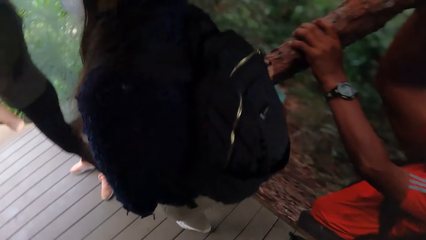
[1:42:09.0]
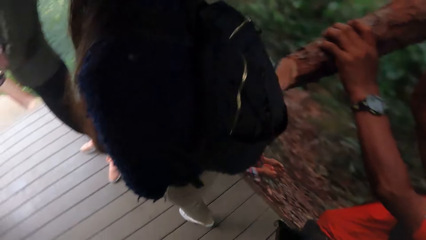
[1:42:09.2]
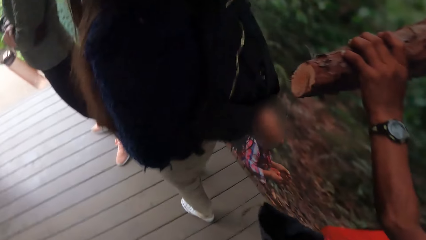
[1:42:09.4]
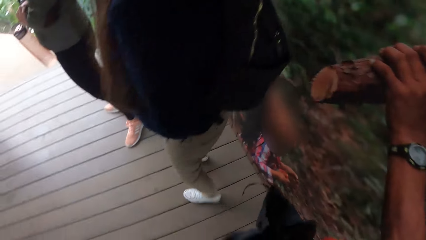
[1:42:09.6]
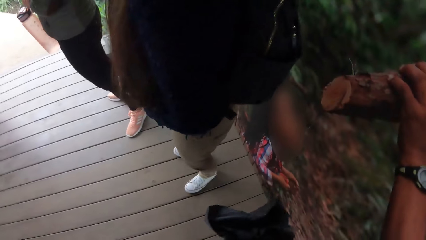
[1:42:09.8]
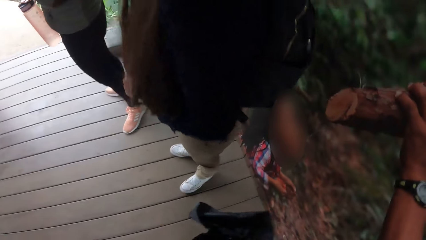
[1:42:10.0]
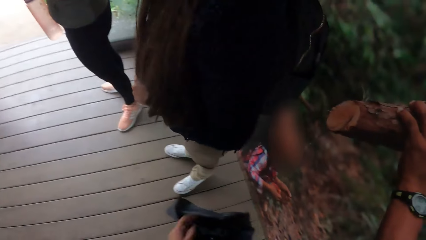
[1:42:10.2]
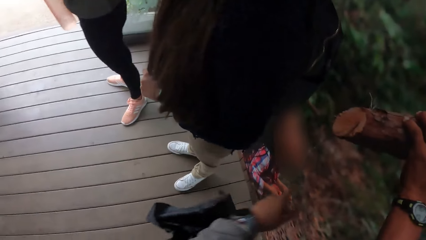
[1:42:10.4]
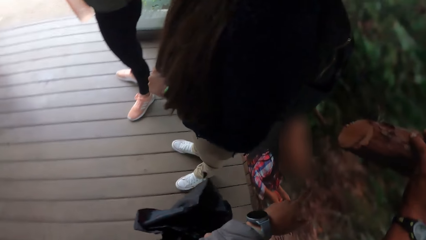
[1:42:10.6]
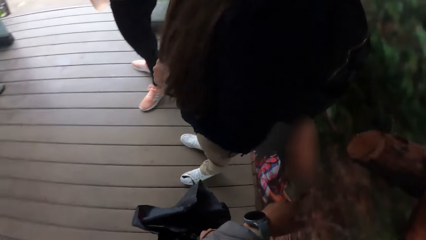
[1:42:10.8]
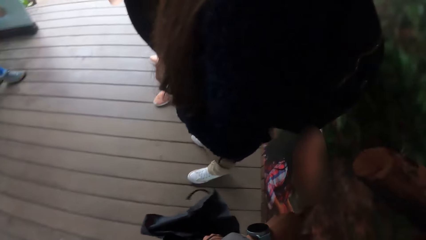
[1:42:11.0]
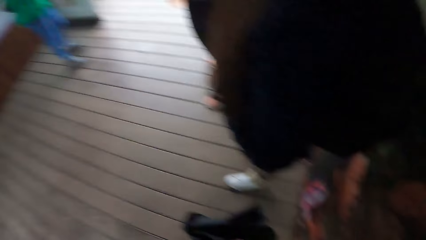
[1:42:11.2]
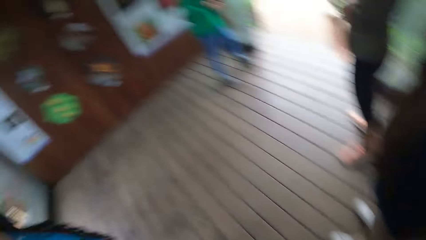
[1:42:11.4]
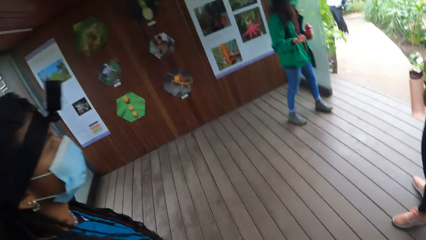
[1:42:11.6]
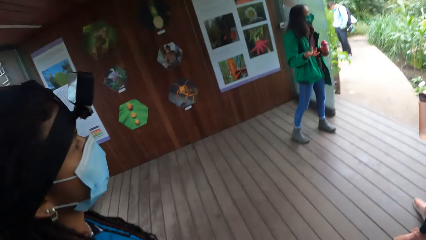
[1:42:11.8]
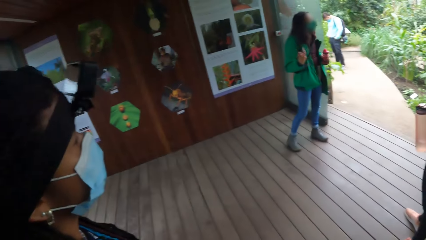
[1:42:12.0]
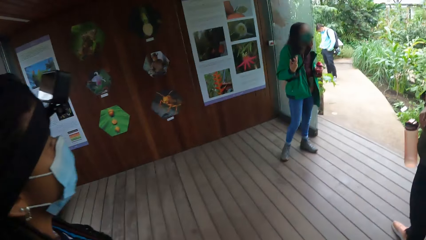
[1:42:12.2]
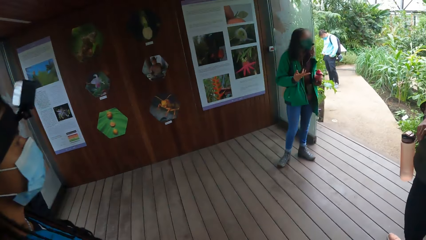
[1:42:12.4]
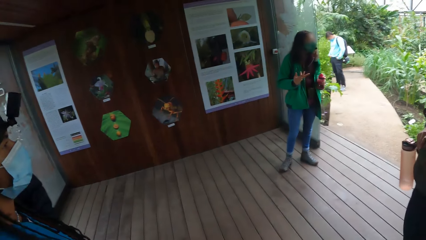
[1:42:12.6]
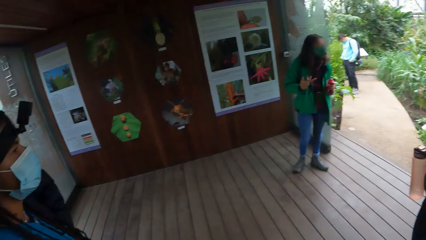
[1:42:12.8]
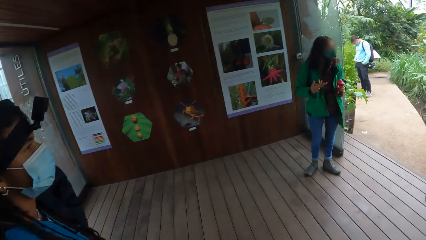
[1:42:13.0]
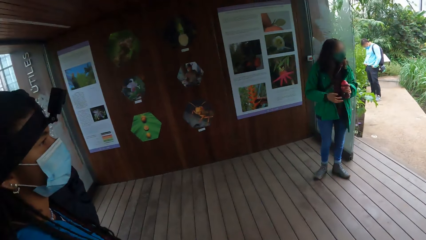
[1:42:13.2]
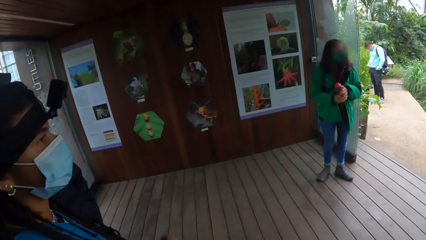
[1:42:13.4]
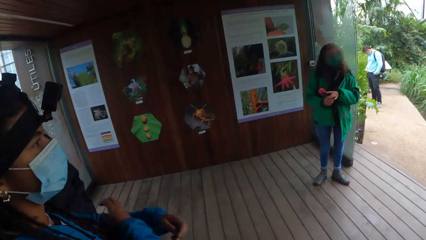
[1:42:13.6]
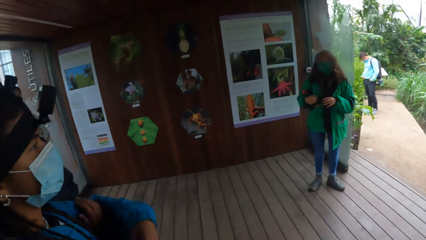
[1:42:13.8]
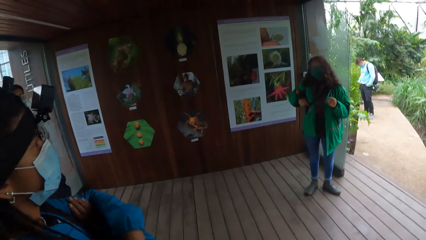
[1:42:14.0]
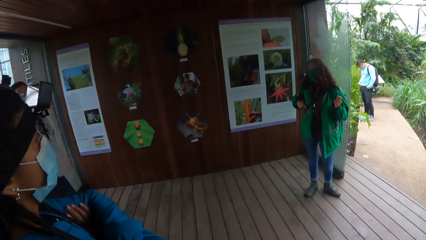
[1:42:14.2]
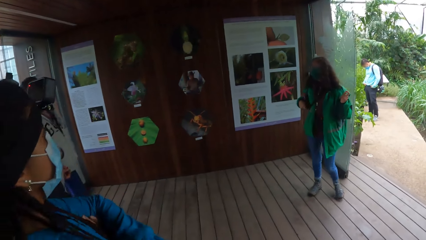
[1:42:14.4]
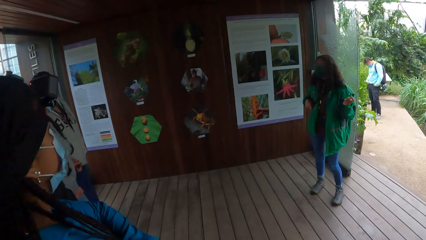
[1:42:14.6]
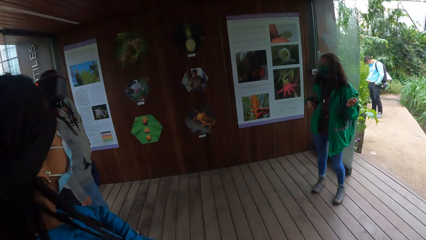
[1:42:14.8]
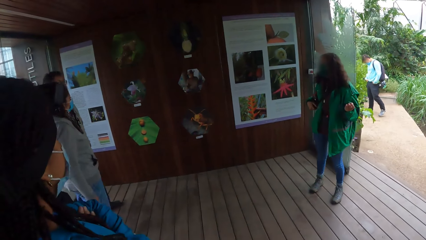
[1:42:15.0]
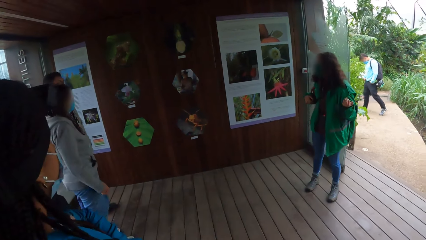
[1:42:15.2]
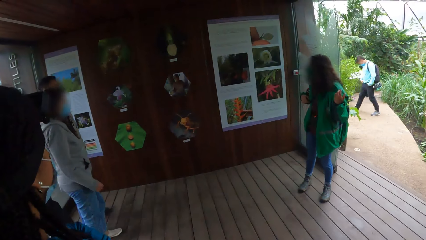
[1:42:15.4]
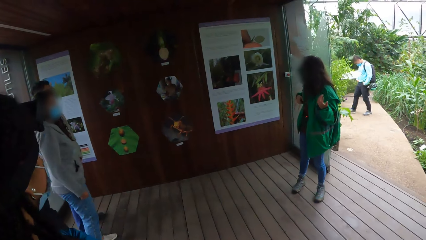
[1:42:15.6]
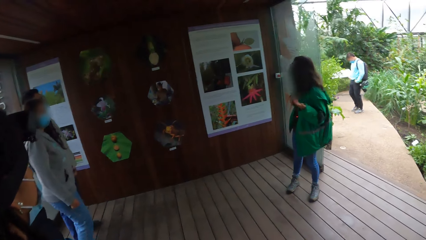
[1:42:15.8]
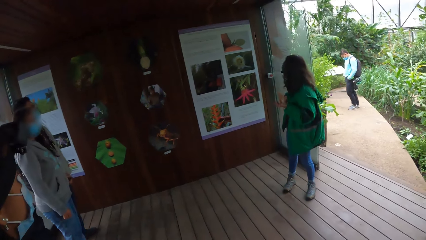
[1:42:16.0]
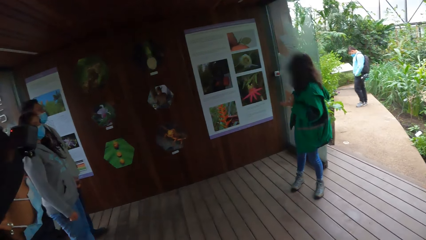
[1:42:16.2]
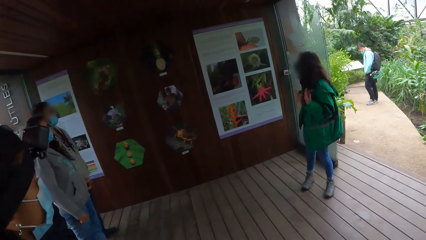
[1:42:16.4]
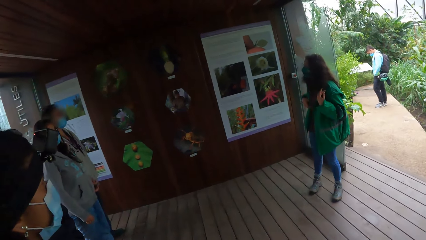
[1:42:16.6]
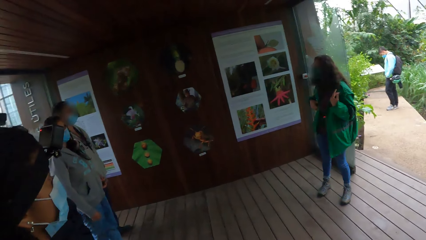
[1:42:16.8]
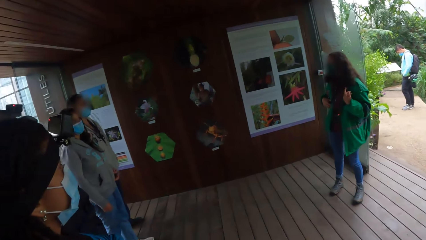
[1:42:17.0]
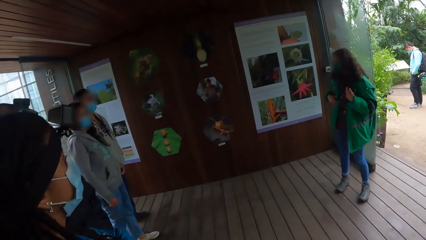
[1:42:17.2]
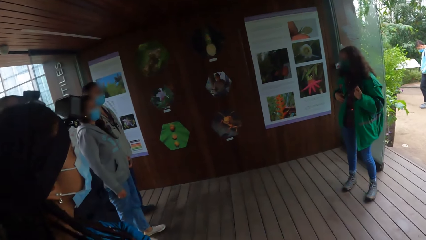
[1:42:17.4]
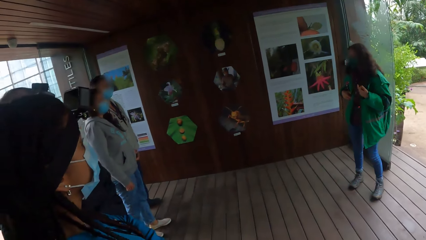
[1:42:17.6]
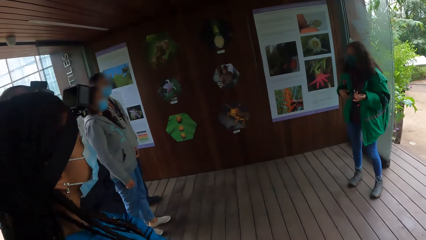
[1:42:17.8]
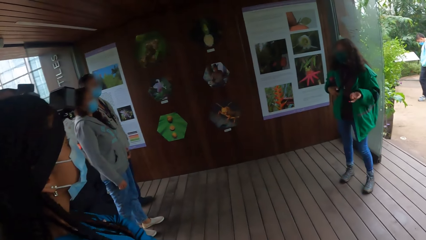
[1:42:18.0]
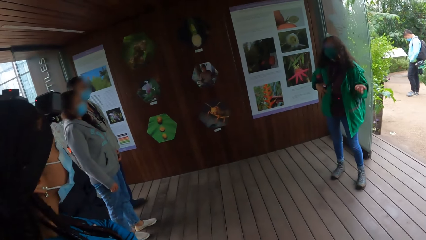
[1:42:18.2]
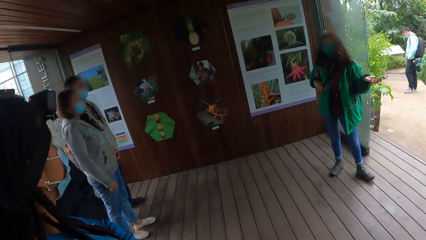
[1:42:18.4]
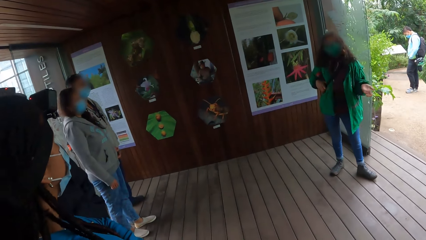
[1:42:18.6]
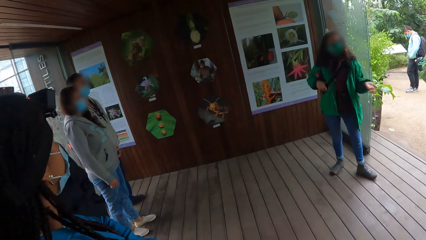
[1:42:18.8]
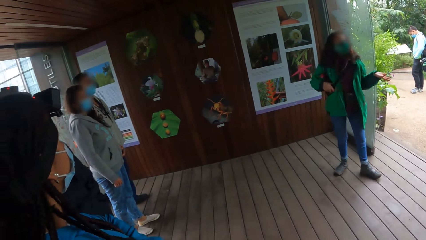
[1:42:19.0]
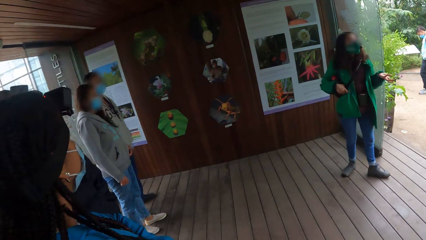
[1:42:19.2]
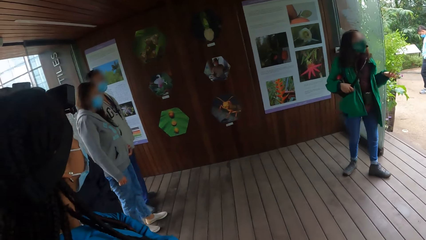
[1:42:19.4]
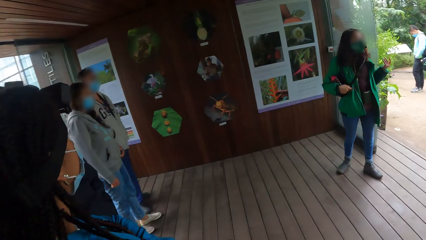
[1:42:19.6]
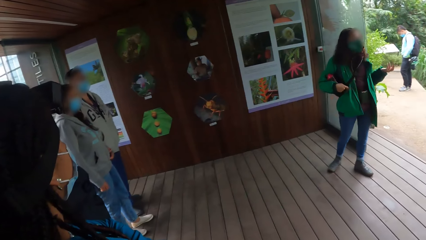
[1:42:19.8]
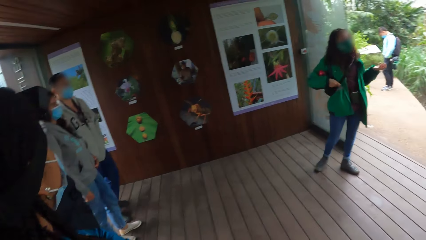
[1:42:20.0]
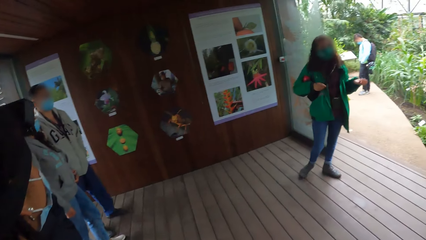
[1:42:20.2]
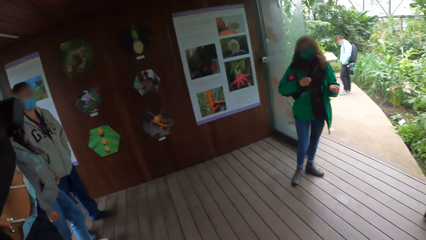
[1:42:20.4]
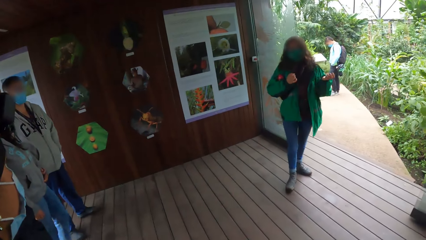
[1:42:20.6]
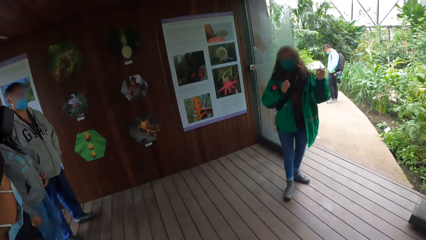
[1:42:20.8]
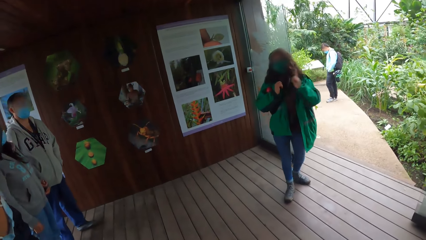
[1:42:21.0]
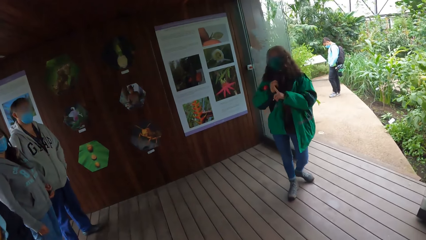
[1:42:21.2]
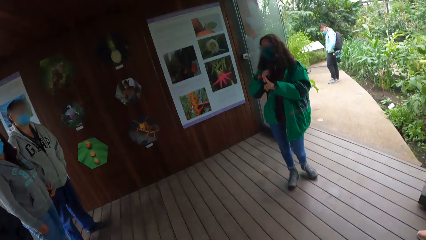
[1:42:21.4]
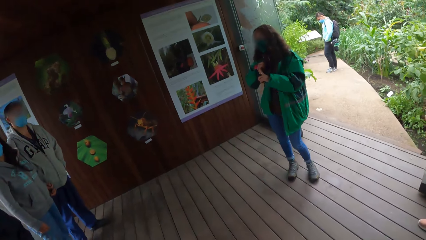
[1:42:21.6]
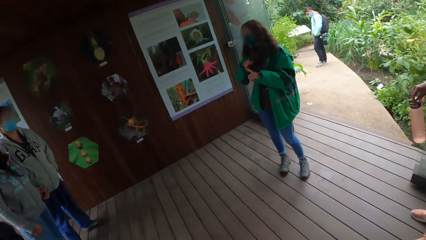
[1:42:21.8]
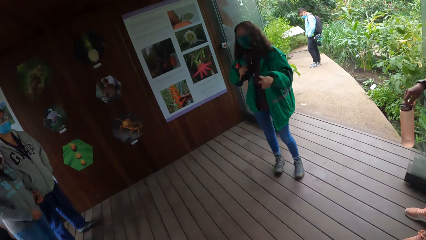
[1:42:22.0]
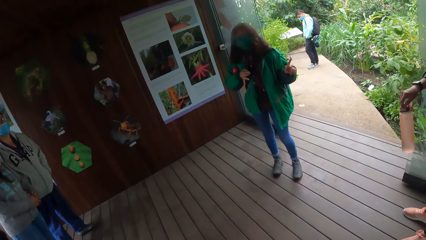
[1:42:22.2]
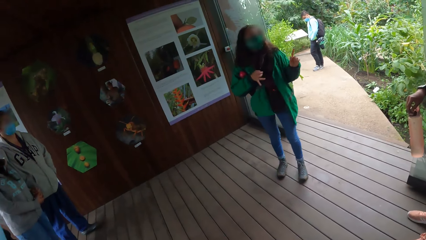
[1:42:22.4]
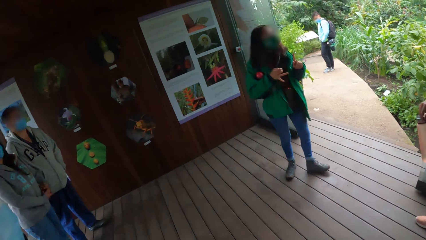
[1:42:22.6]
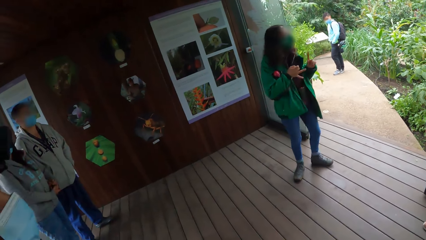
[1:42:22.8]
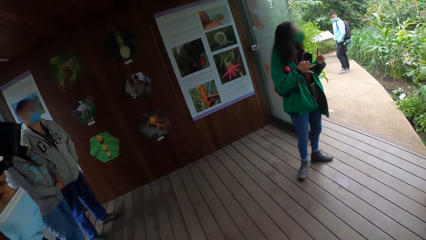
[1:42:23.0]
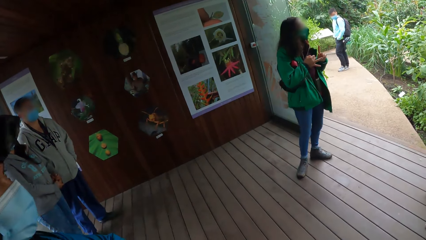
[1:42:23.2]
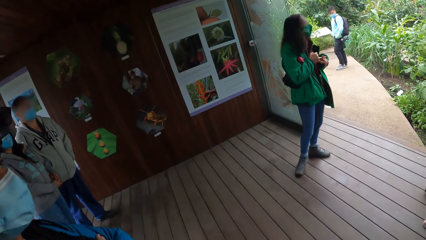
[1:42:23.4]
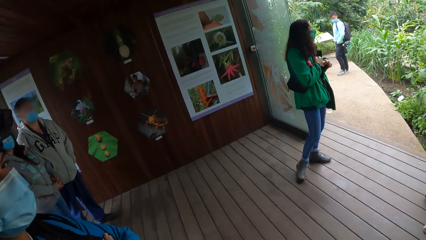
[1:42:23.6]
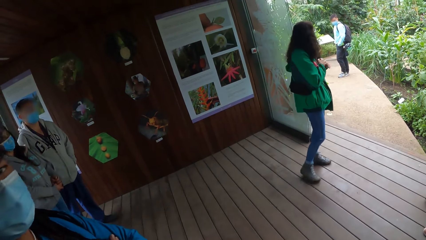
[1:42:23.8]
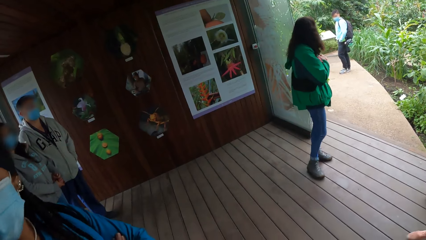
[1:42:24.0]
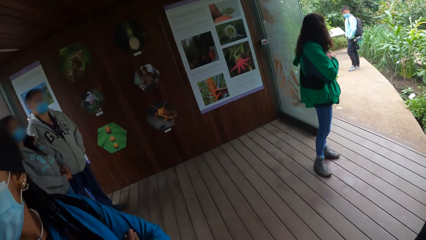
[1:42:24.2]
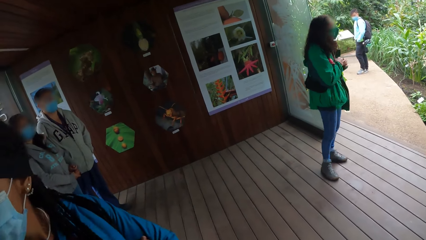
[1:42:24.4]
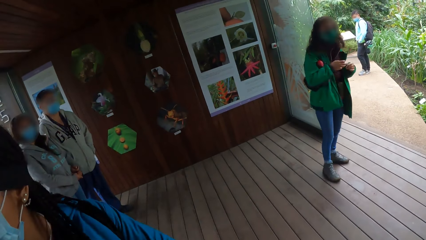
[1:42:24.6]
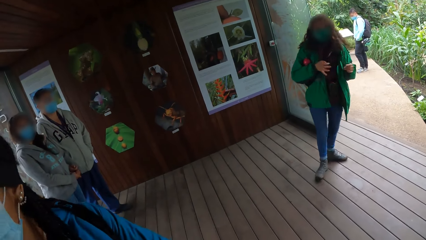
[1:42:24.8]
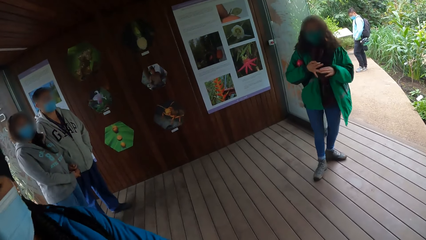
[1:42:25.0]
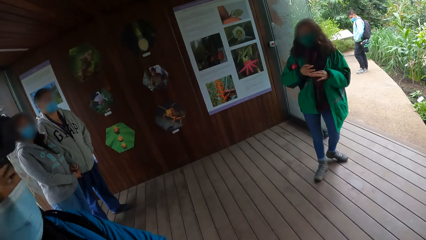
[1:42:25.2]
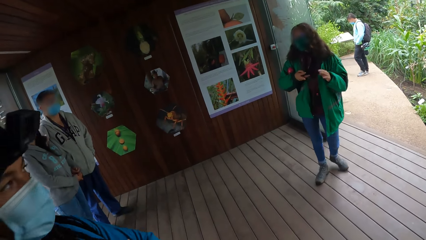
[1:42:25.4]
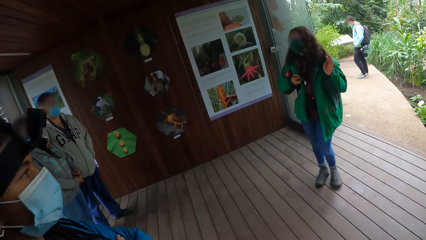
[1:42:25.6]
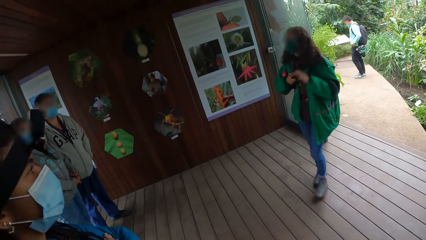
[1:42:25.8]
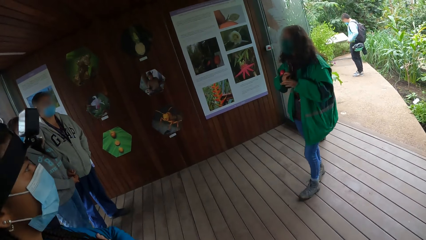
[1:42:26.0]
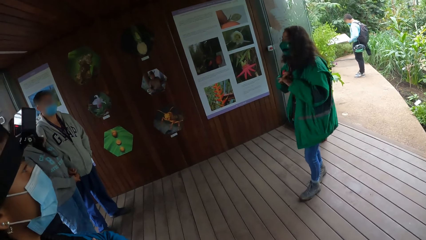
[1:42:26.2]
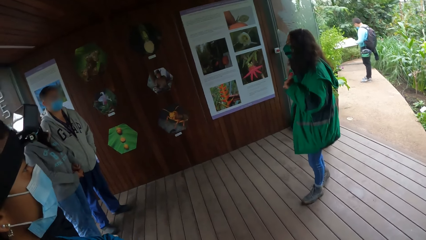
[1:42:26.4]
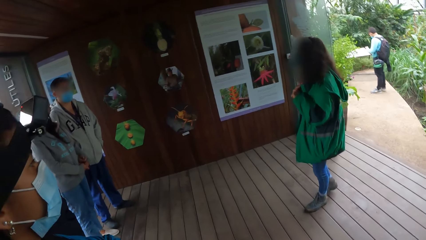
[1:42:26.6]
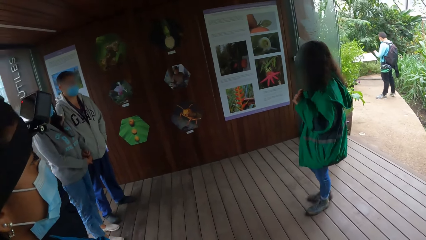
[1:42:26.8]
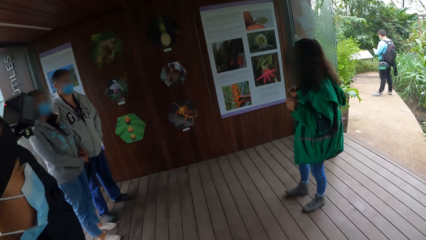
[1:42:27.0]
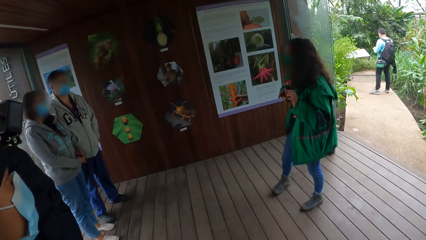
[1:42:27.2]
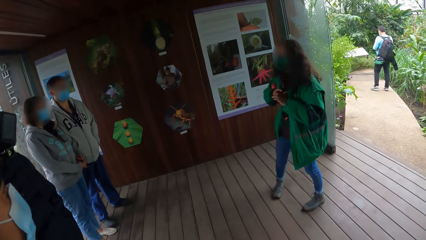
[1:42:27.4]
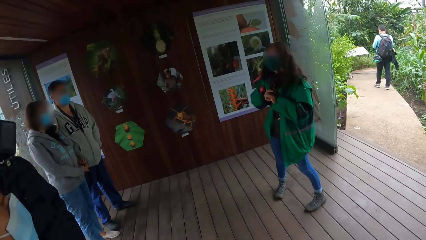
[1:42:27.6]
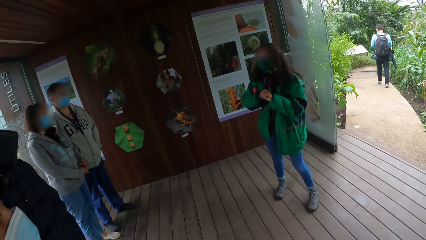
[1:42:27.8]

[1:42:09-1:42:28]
The camera wearer looks around. A woman talks to the group. The camera wearer looks at the woman. The woman interacts with the camera wearer and the group of people. The woman passes the bottle from her left hand to right hand. The woman touches her right fingers with her left hand.
